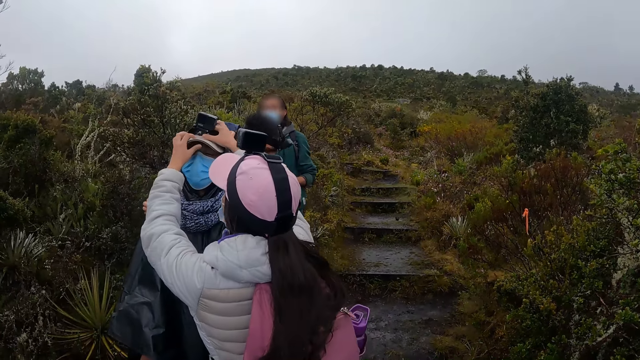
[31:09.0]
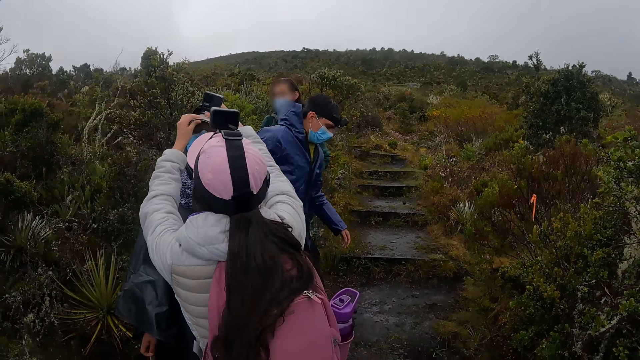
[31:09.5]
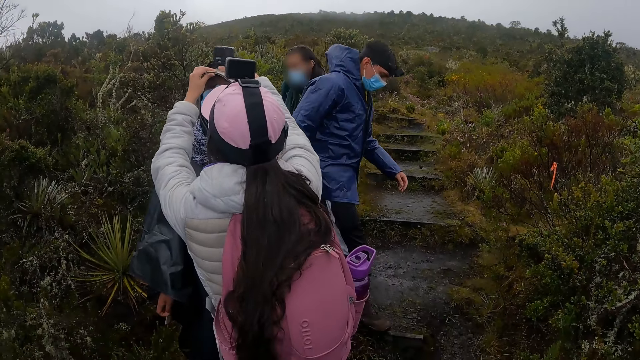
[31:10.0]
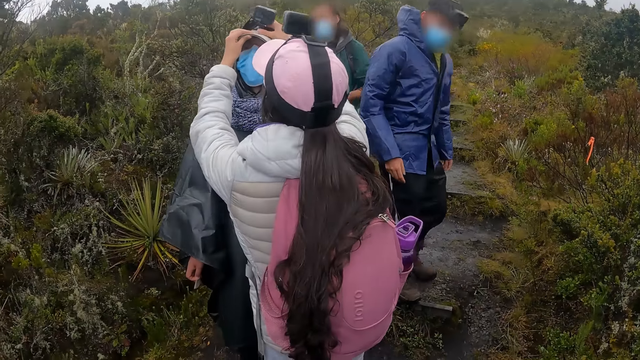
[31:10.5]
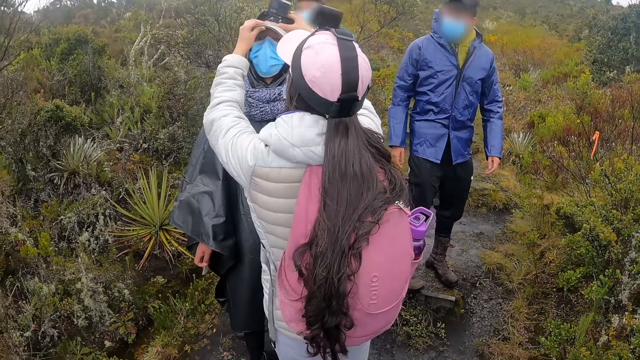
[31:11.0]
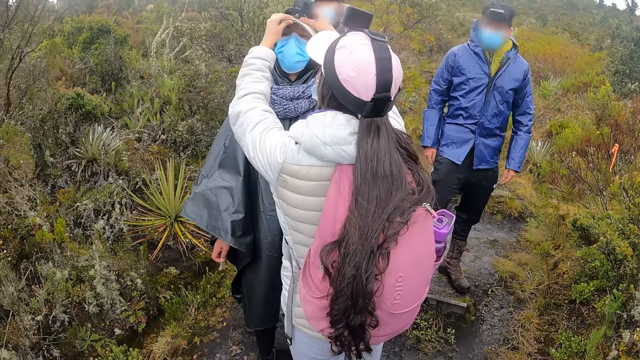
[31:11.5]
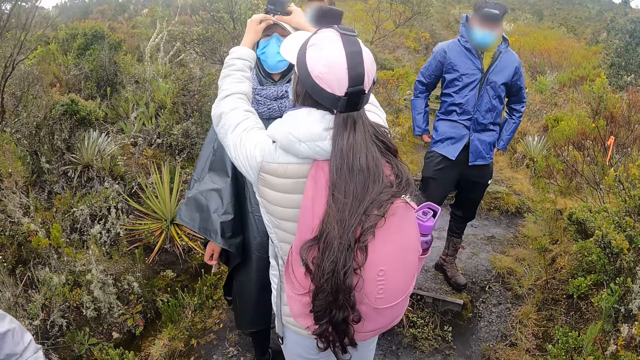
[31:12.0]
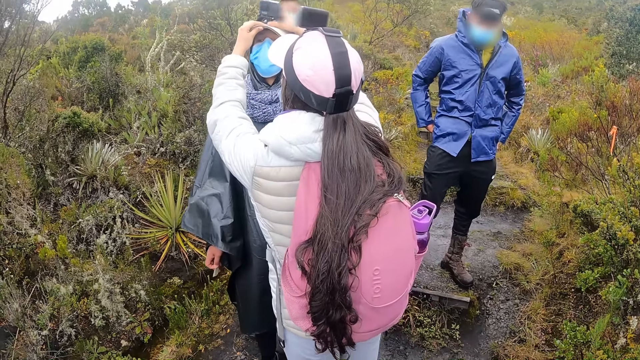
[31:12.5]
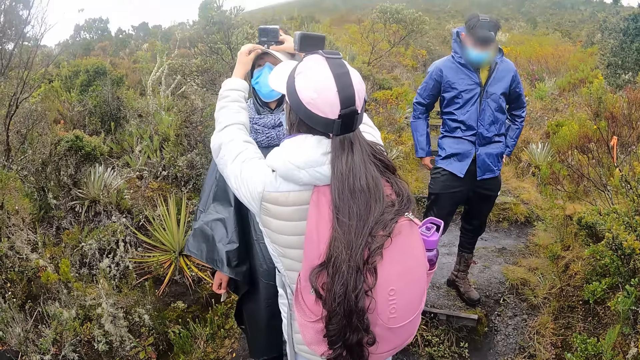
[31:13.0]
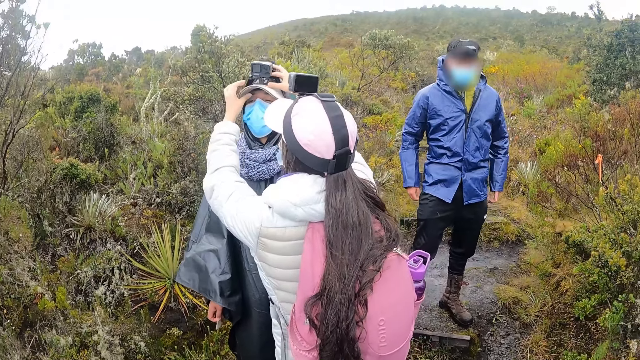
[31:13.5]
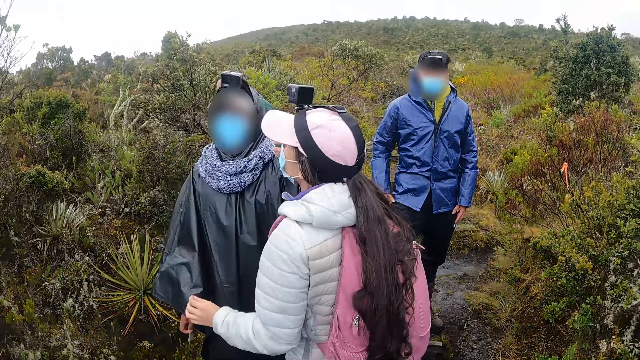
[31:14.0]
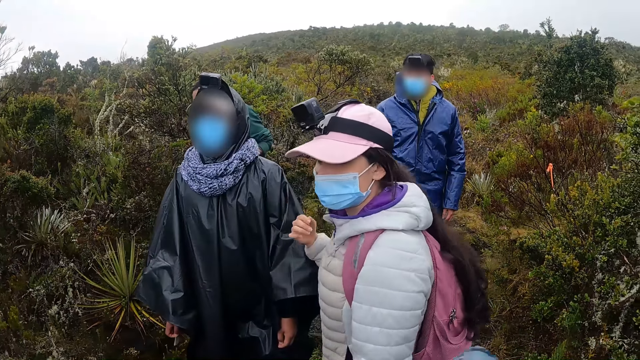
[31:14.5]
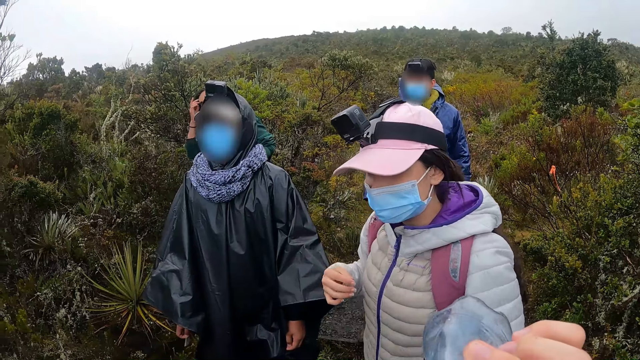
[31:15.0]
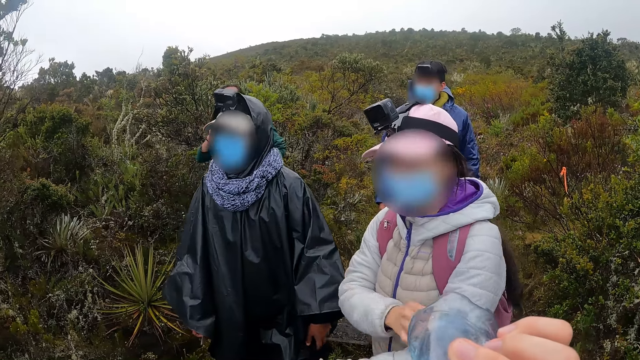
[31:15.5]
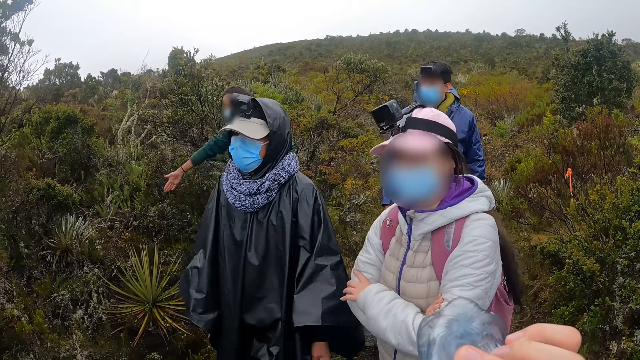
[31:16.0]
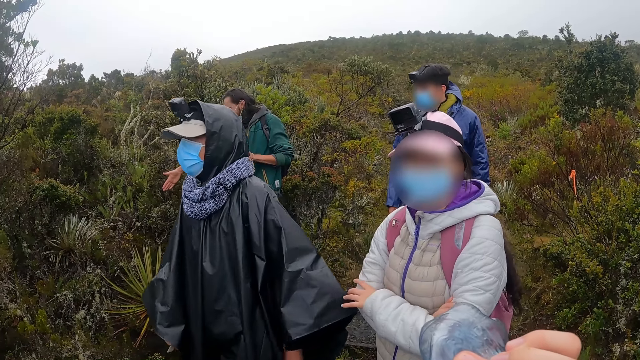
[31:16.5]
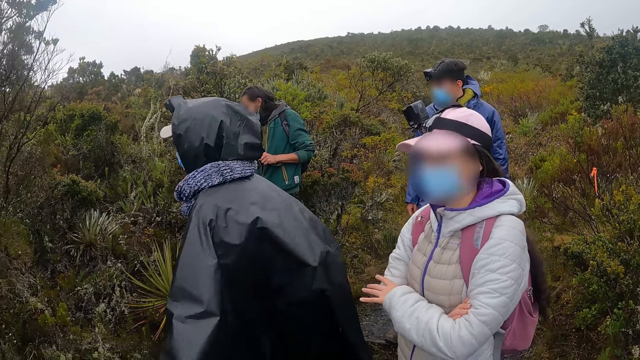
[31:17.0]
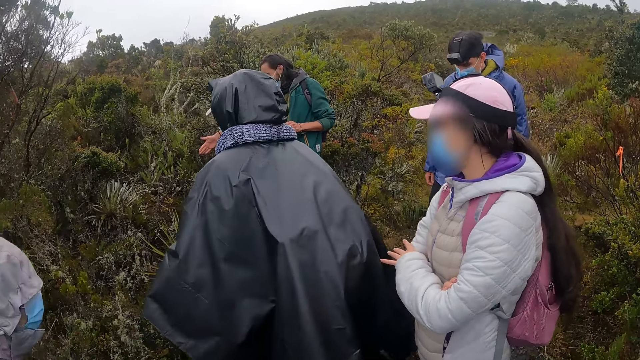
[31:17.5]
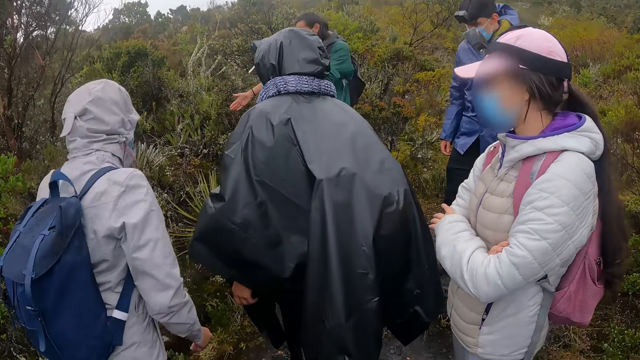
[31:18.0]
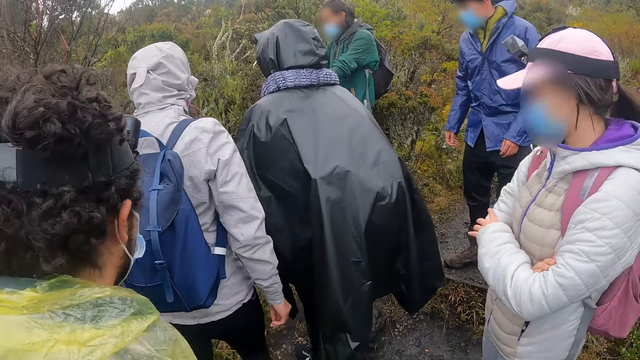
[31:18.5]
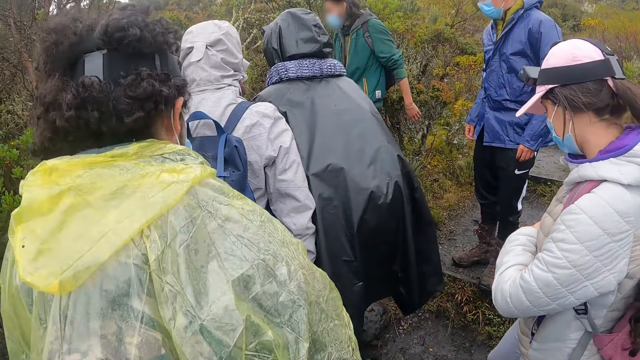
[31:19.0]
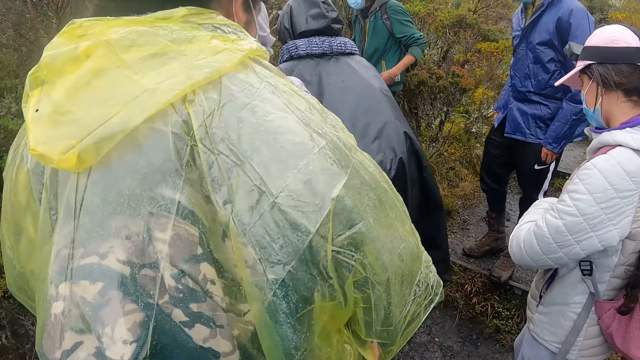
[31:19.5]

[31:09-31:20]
The camera wearer drinks water from a water bottle in his right hand.

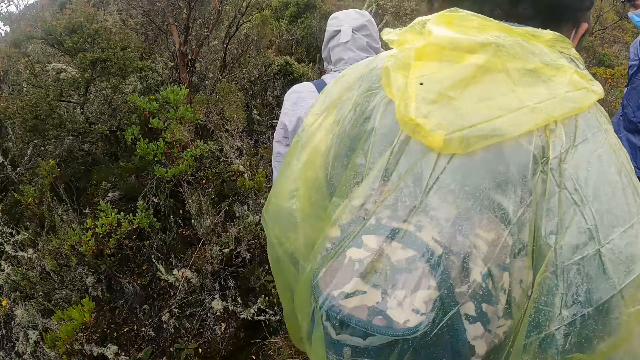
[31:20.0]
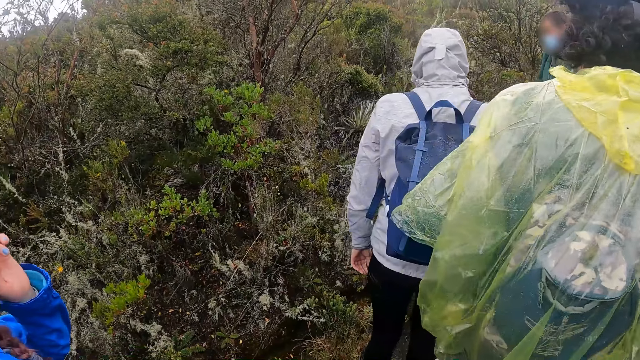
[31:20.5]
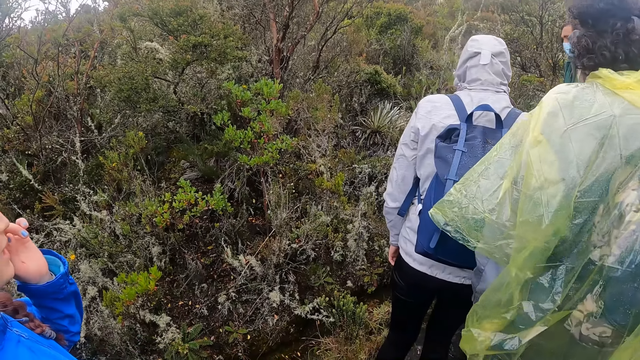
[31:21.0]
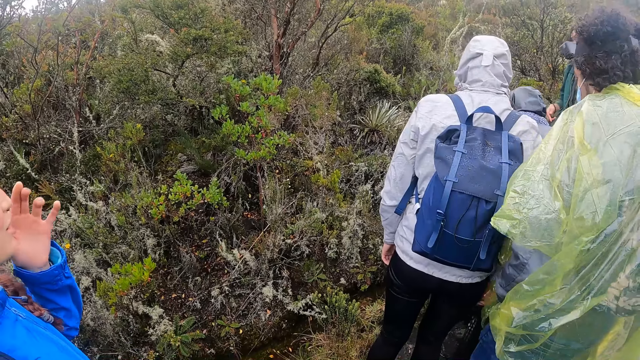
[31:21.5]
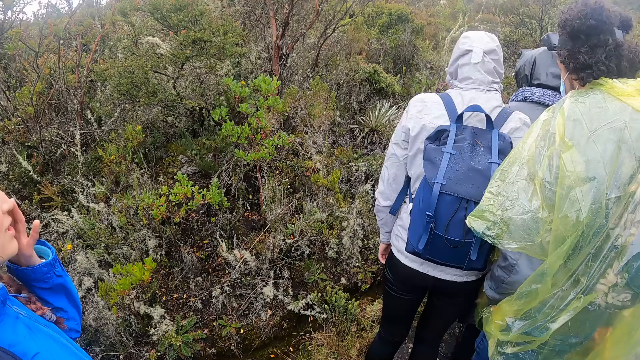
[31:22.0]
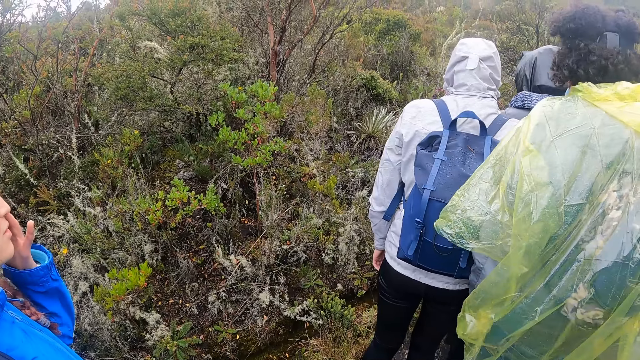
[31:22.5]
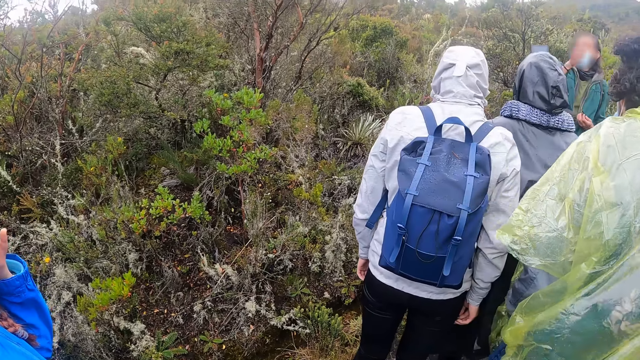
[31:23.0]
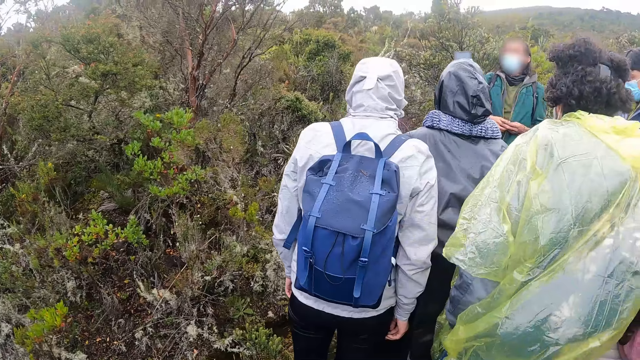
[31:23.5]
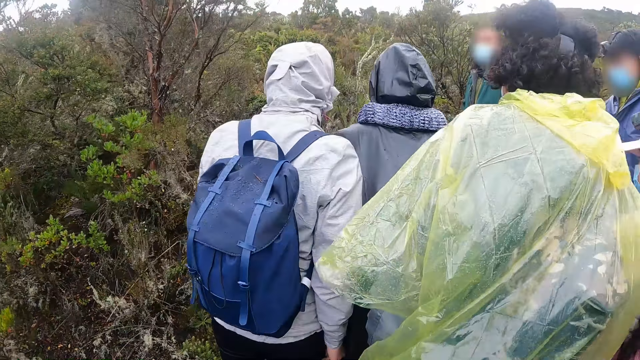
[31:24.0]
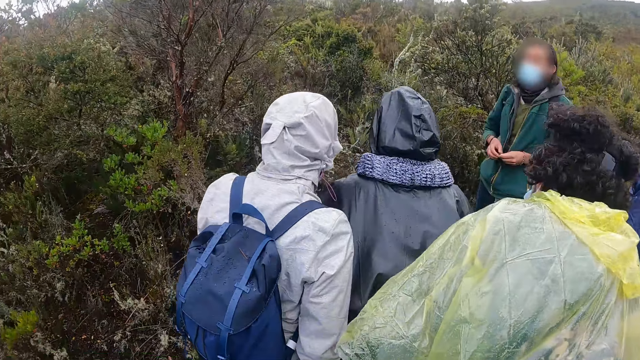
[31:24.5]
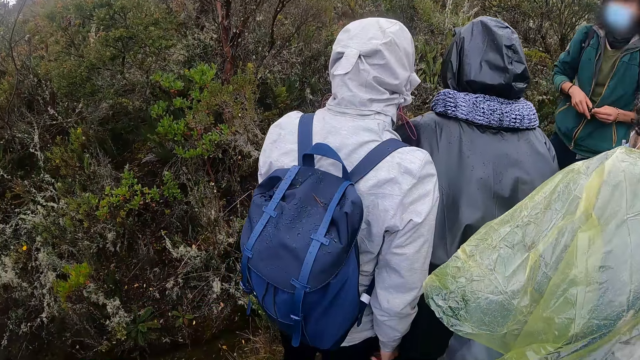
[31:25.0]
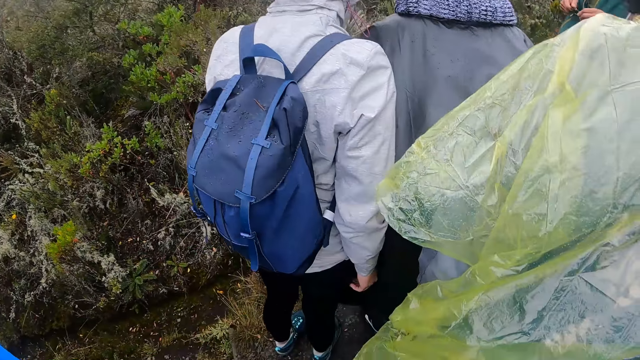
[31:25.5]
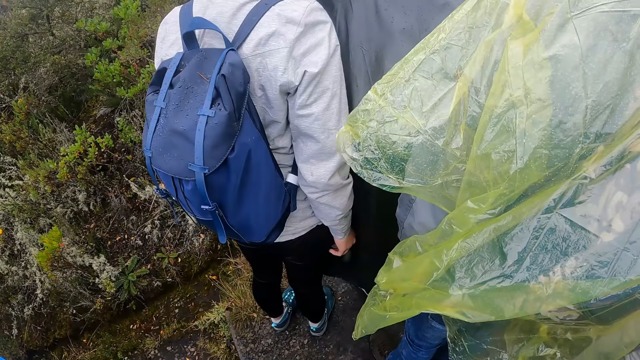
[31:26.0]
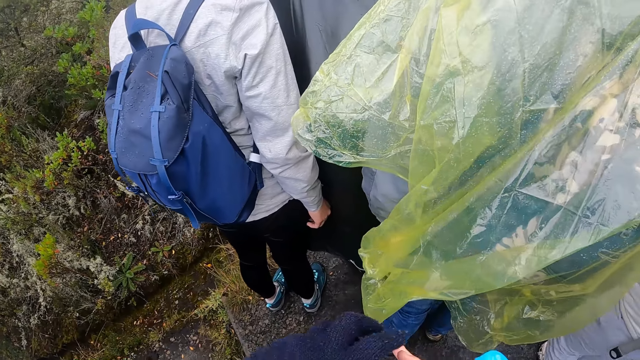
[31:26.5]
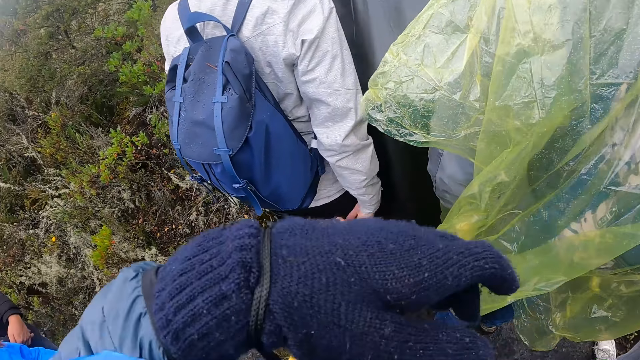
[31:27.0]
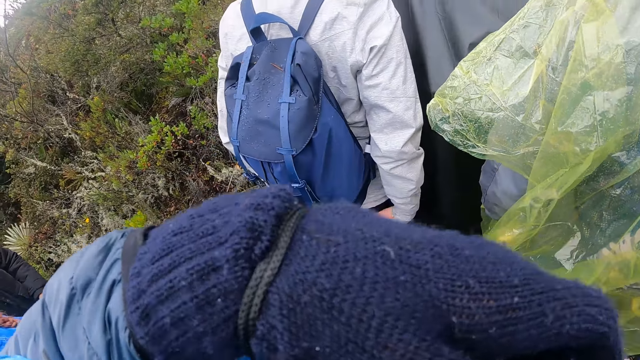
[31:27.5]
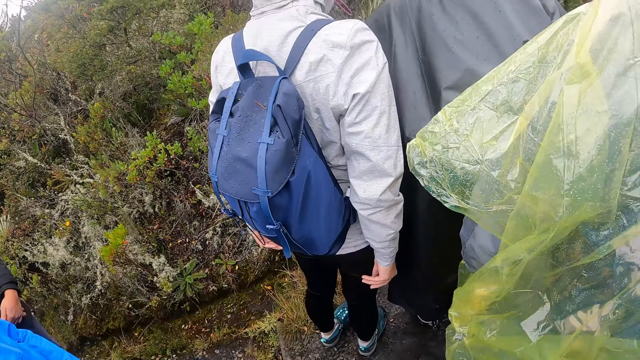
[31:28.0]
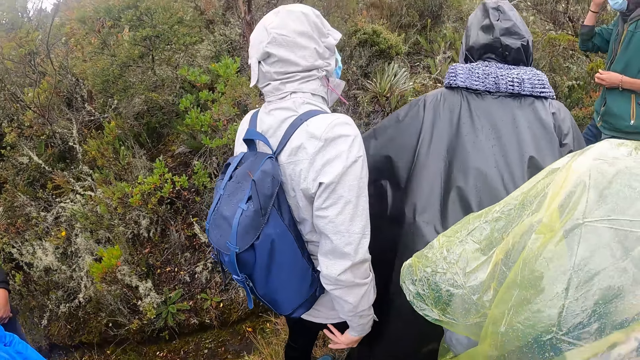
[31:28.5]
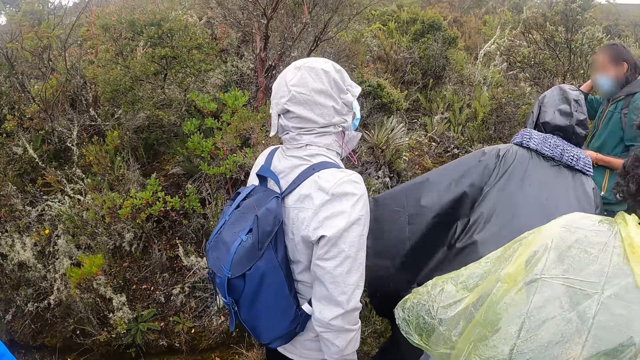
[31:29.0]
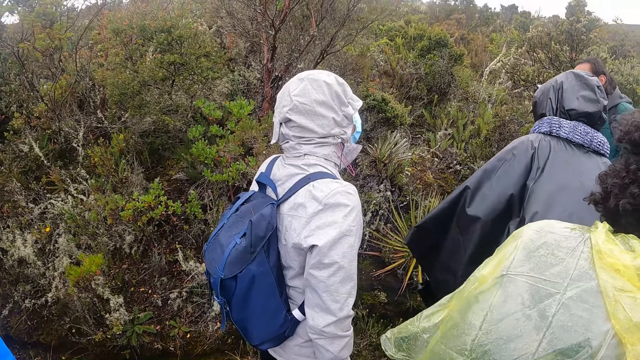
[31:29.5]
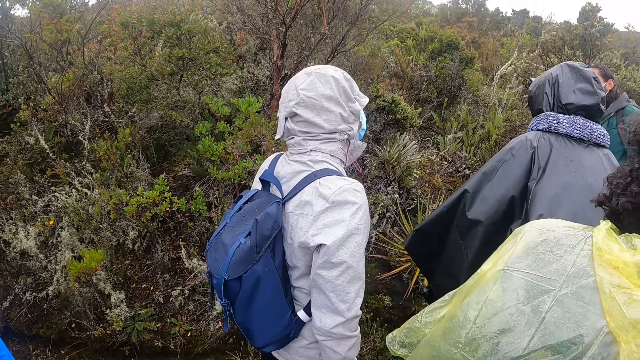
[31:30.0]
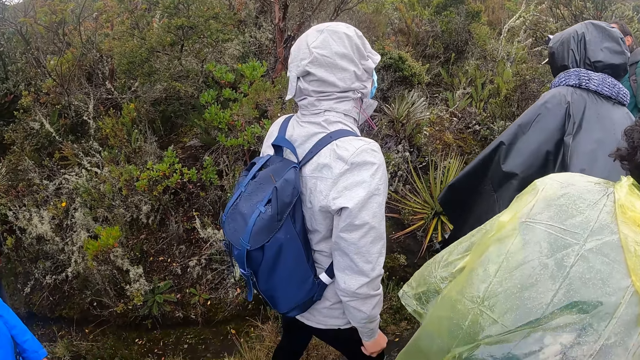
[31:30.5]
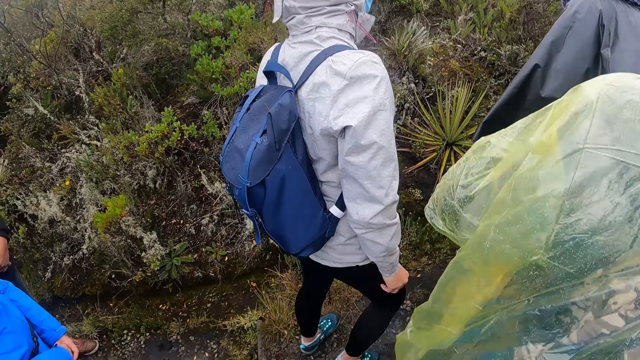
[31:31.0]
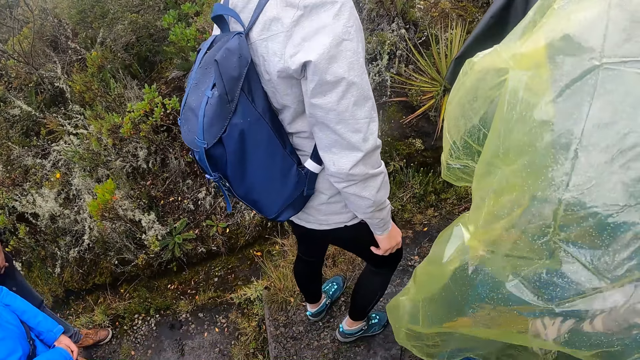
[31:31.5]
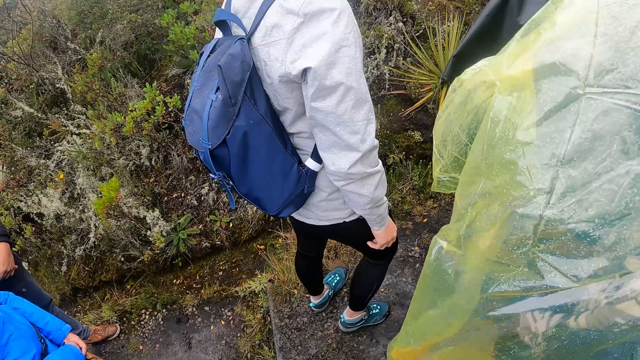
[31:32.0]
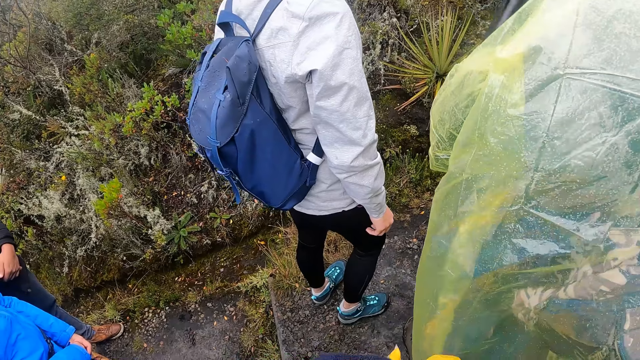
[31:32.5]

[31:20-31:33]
The camera wearer interacts. He puts the water bottle in his bag.
